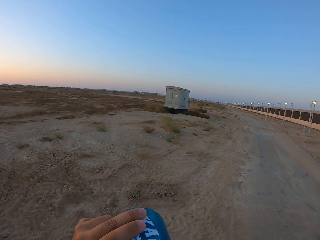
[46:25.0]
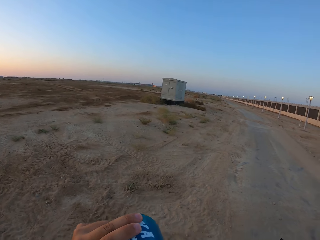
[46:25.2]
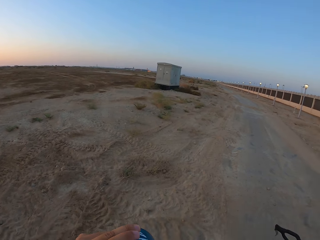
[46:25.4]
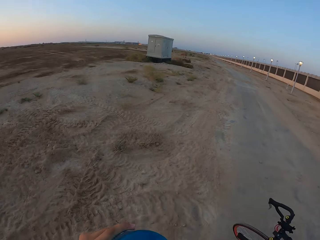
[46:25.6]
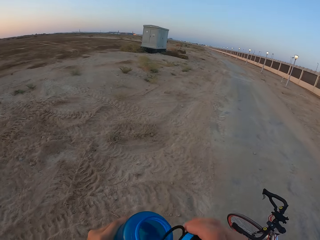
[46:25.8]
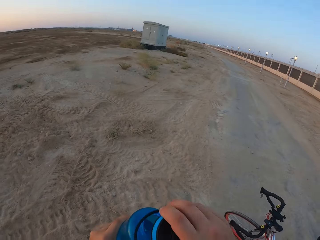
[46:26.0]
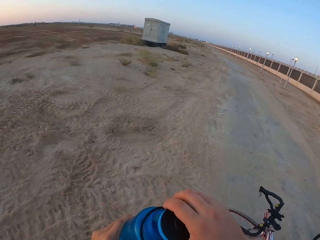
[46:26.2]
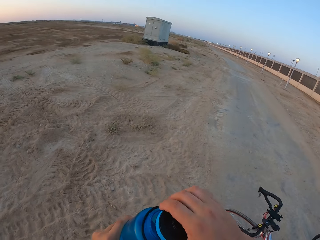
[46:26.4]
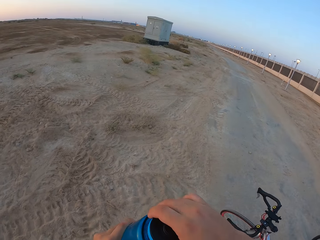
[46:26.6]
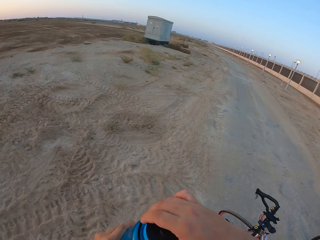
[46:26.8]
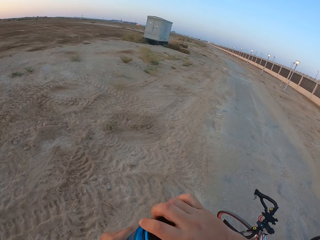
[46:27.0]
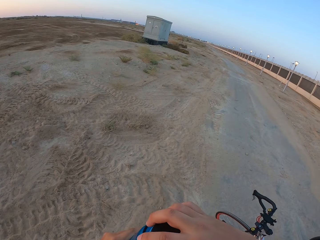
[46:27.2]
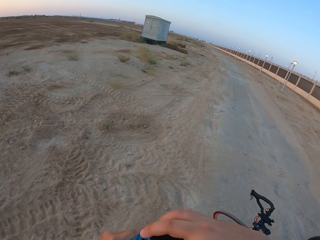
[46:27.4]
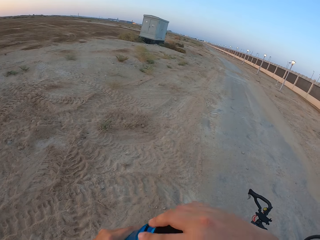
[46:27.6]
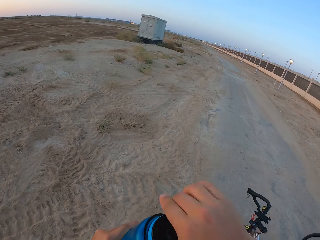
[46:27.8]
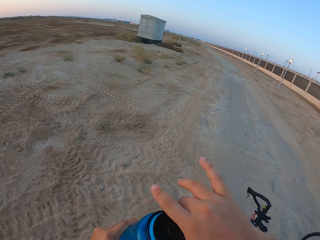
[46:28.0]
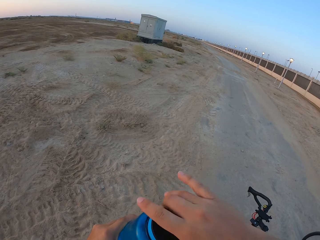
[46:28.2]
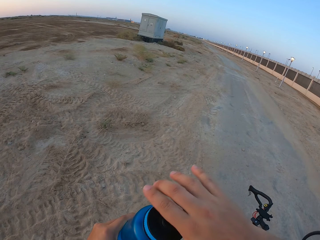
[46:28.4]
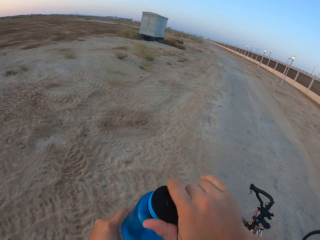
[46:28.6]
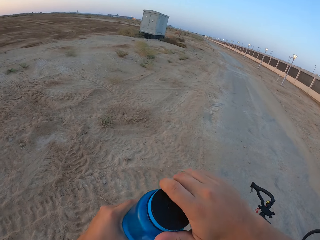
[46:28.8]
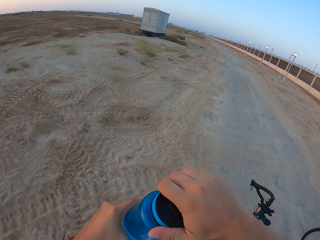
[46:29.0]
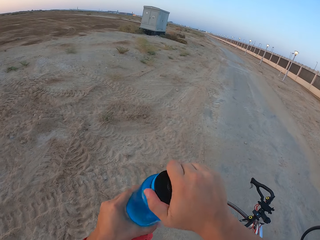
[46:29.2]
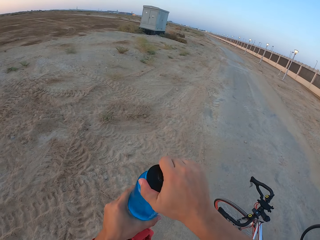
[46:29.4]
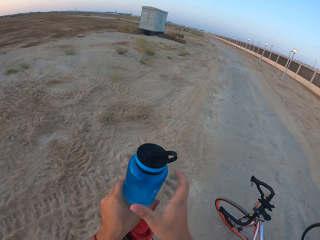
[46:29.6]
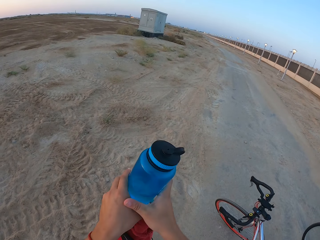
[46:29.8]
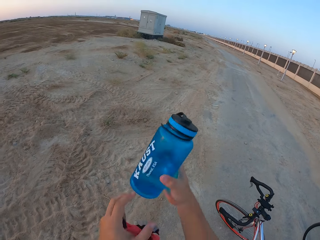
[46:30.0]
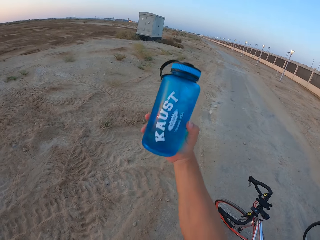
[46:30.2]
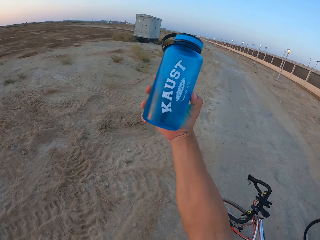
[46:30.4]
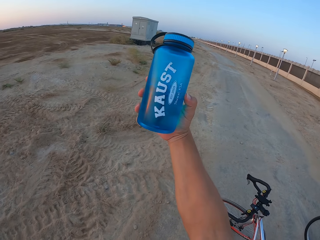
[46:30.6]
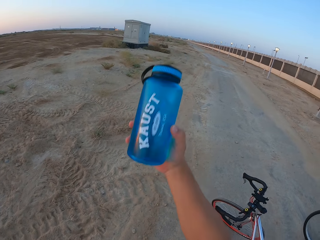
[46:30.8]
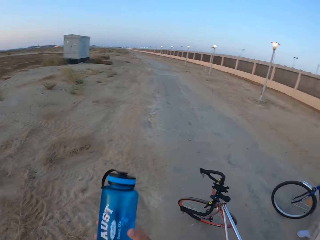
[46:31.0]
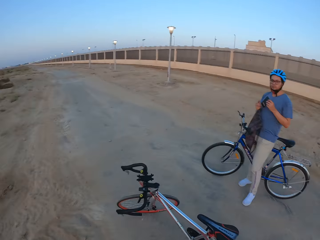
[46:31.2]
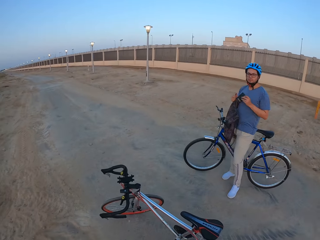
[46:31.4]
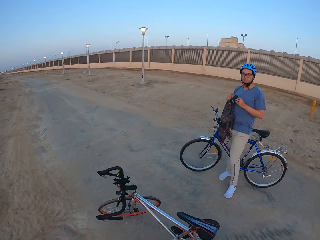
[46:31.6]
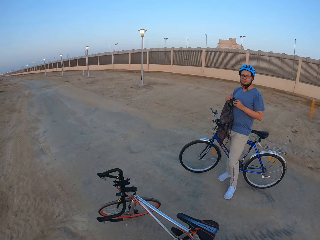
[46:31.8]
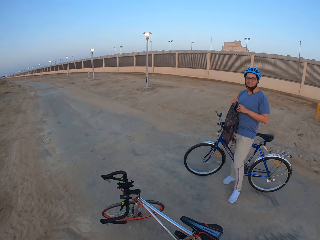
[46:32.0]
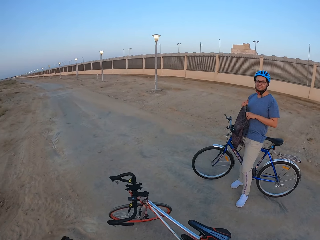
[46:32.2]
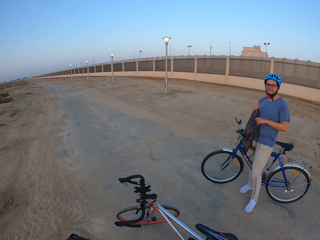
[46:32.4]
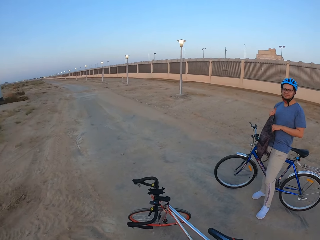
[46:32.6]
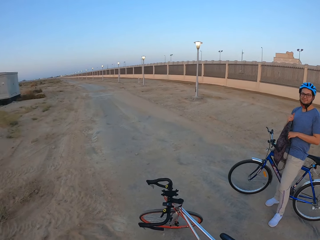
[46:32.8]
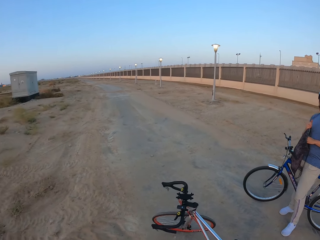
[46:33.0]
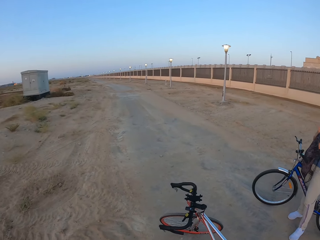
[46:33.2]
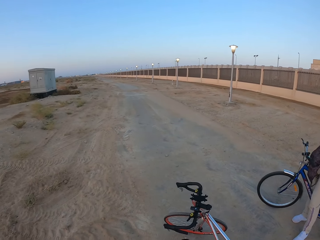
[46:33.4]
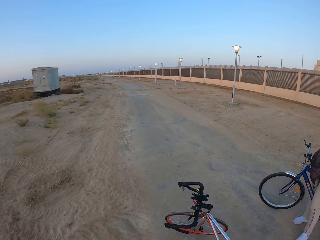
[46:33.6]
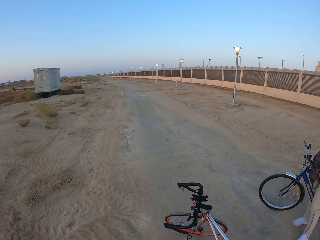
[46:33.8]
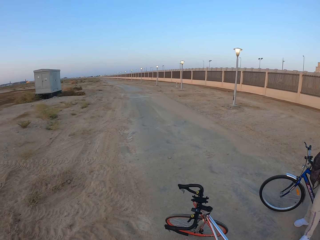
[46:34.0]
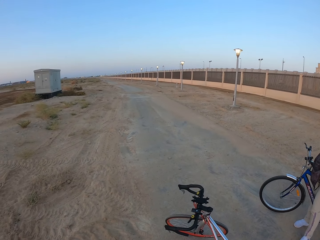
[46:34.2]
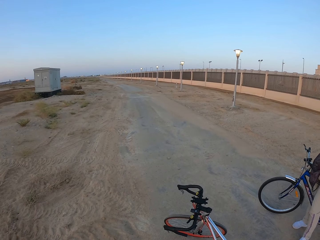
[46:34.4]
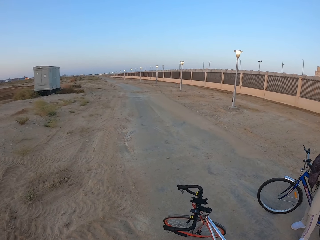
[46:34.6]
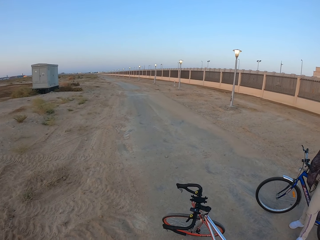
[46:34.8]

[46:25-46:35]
The camera wearer closes the bottle. They lift the bottle. A man stands.

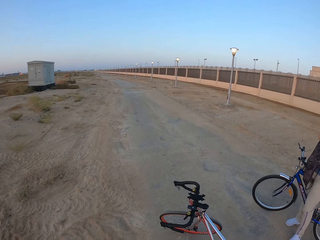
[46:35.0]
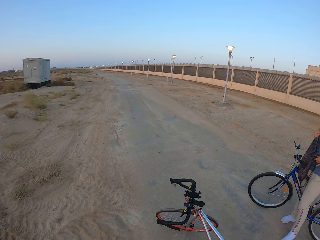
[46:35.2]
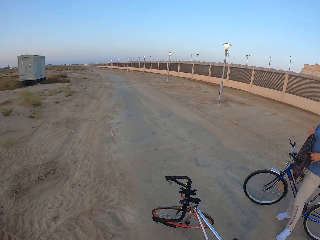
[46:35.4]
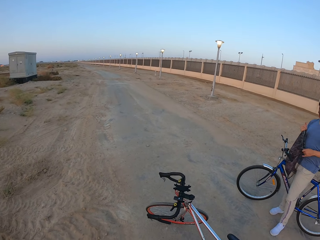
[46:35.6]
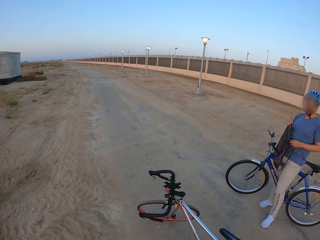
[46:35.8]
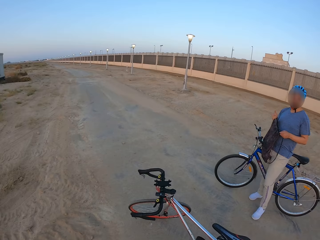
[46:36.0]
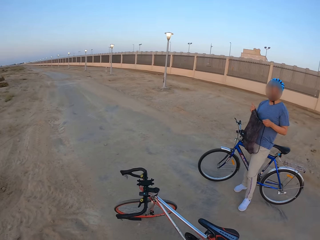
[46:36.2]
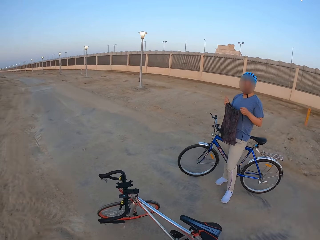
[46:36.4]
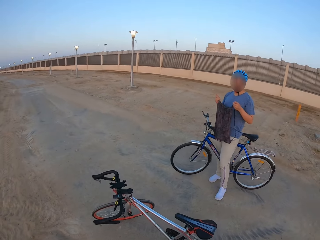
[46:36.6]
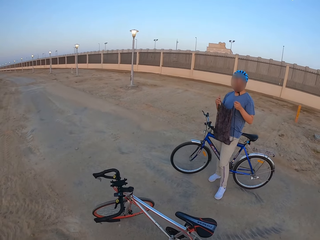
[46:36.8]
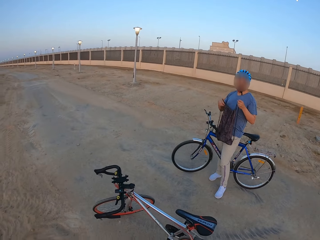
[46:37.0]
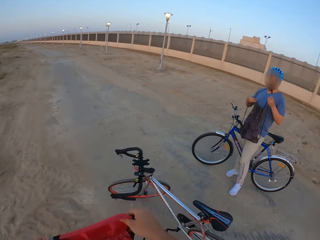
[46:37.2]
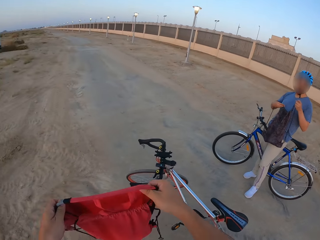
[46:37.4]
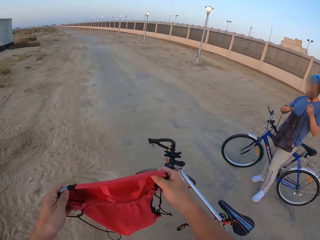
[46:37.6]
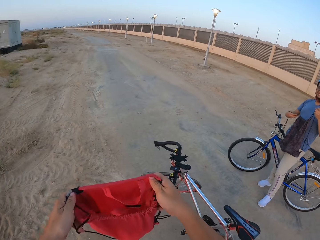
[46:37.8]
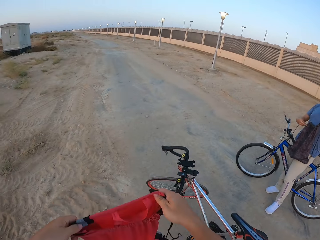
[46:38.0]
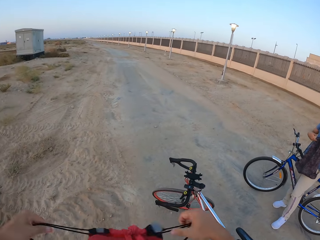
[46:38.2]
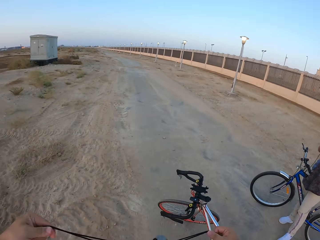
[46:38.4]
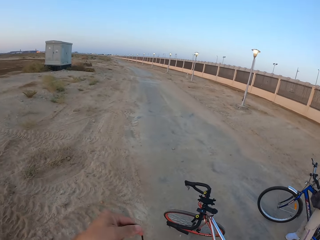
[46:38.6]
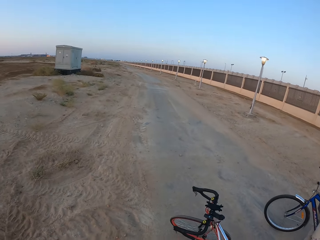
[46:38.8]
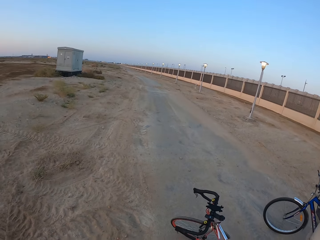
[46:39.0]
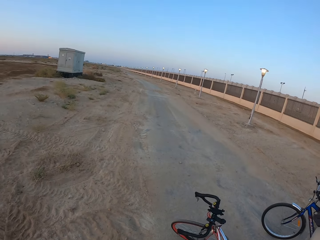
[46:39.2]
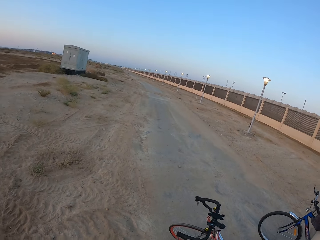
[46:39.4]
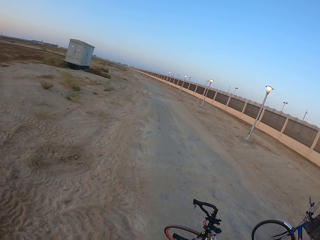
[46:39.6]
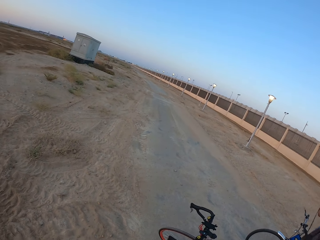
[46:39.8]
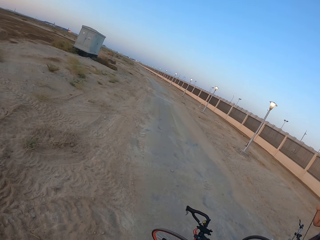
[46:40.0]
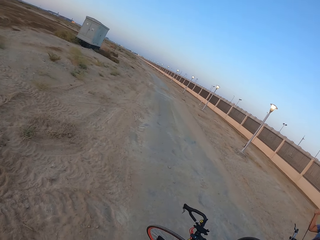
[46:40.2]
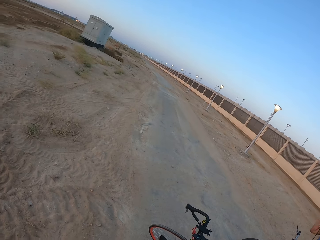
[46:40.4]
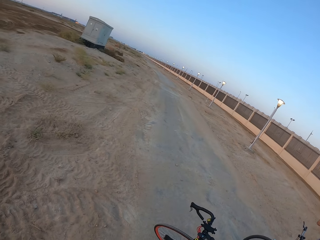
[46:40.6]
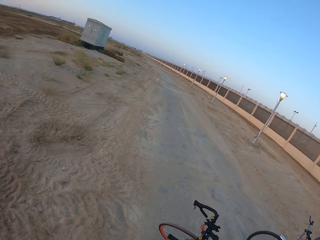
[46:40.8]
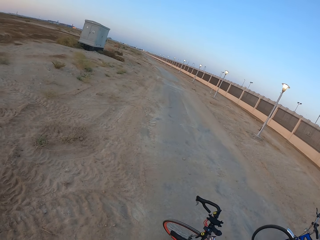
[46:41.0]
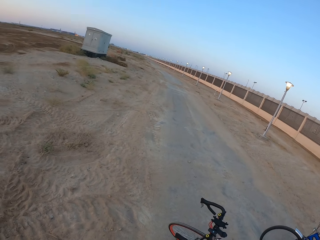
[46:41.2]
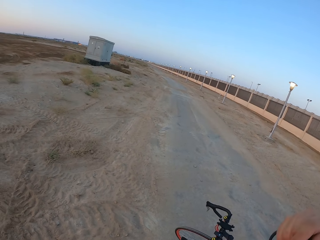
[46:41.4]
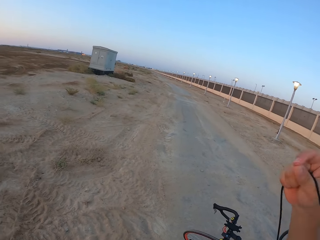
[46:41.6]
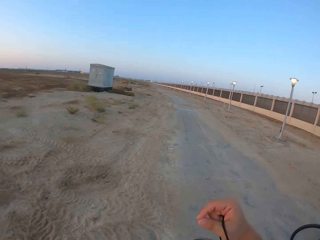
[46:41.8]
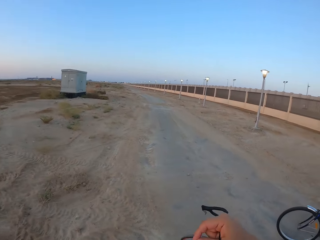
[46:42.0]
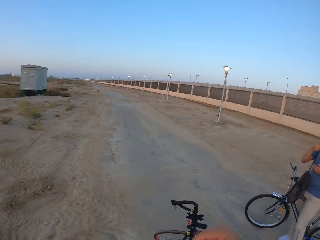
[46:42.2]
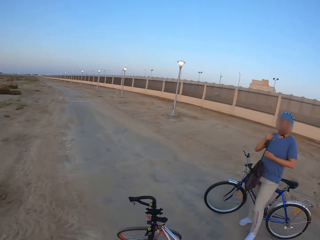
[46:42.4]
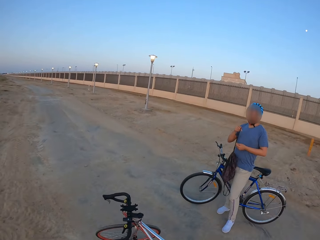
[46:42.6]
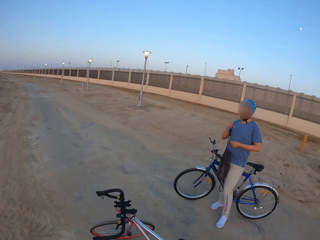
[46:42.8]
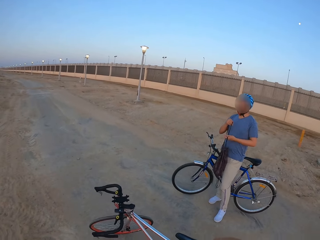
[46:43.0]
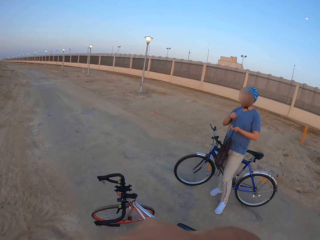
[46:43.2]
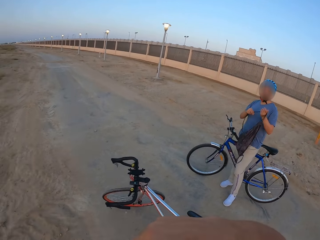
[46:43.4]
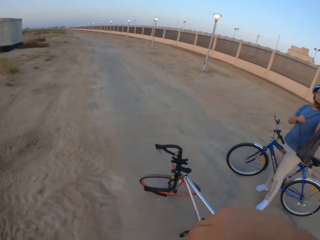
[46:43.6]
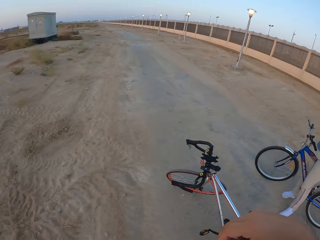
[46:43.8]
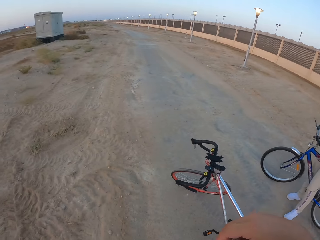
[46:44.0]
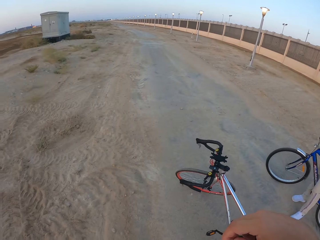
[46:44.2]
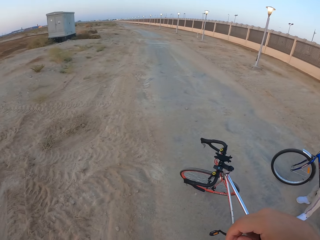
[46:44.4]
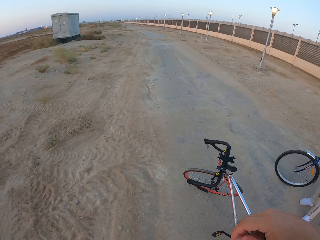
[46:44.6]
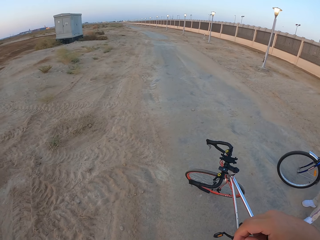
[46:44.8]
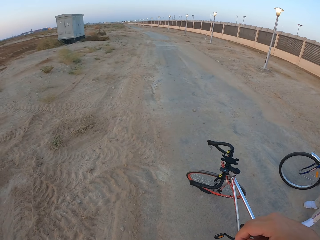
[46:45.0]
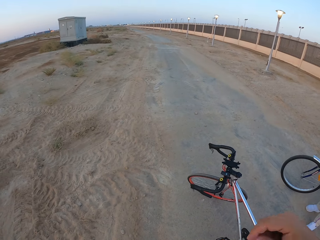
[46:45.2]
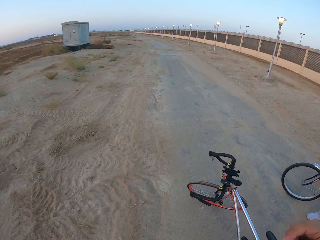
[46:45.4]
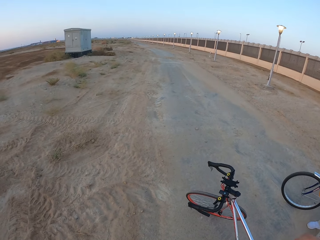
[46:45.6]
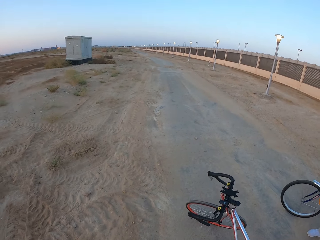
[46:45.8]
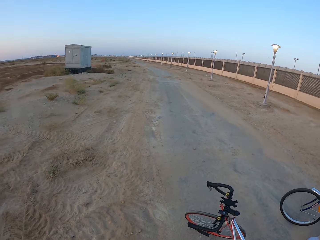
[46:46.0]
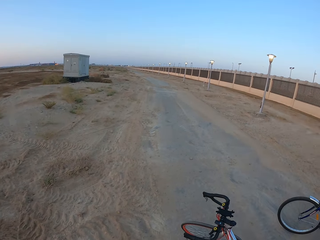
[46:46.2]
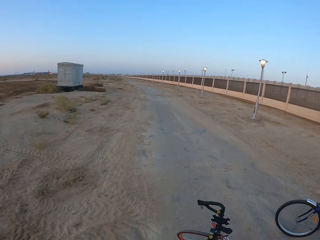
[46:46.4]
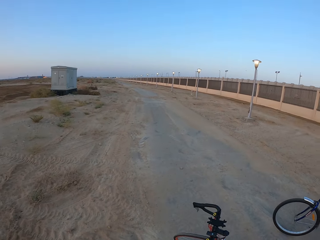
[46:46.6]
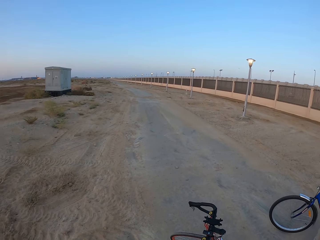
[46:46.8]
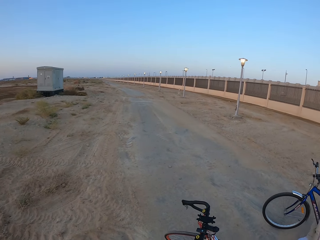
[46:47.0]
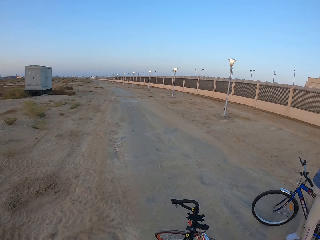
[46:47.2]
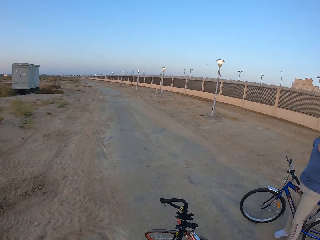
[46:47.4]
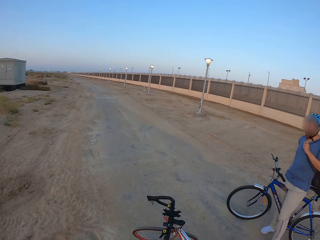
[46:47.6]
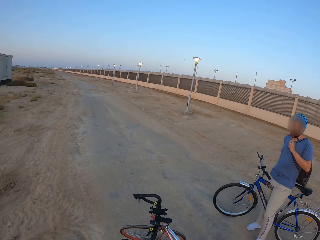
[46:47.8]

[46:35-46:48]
The camera wearer looks around. A man lifts the bag. The camera wearer lifts the bag and tightens the bag. They look around. They move the hand. The man carries the bag. The camera wearer looks around.
